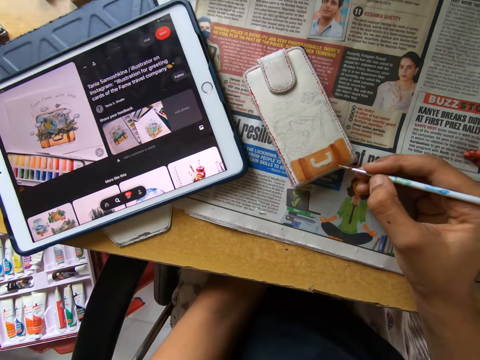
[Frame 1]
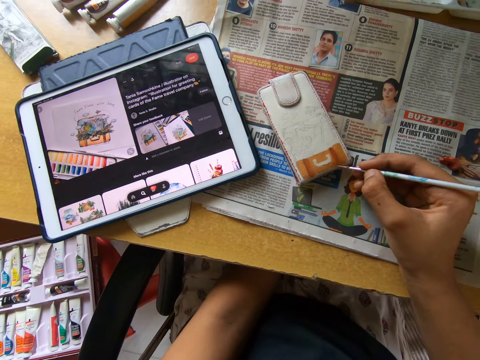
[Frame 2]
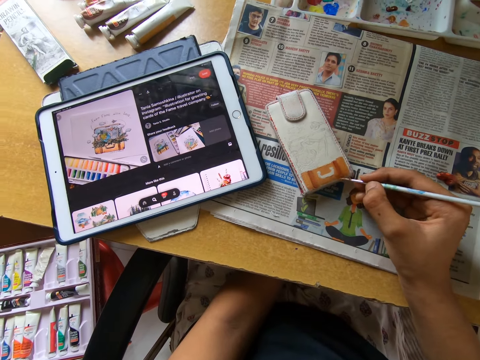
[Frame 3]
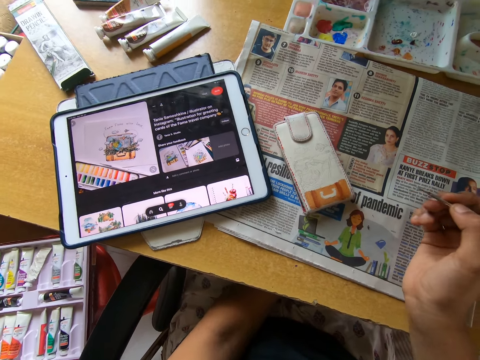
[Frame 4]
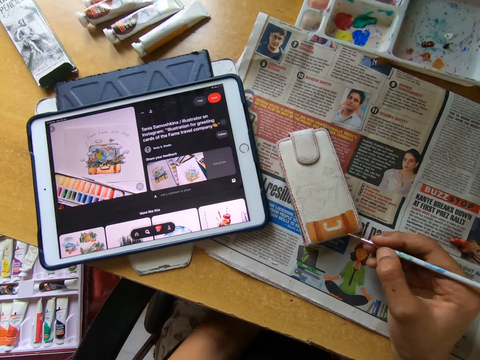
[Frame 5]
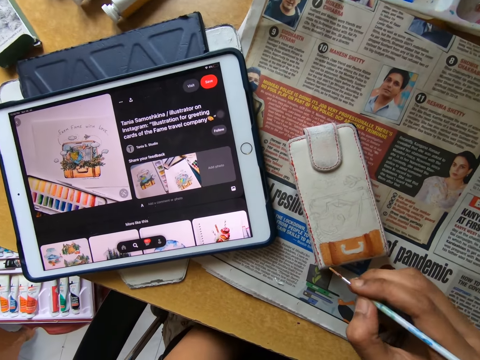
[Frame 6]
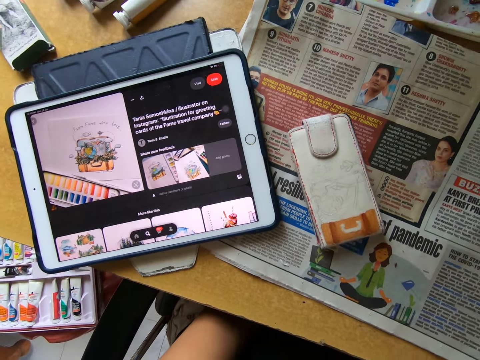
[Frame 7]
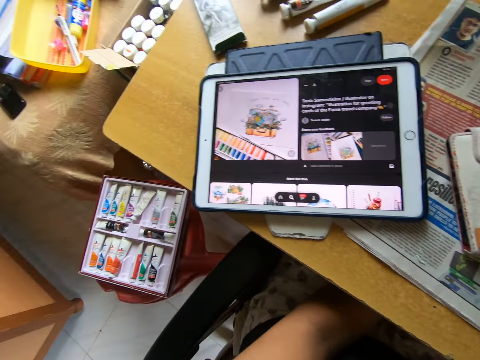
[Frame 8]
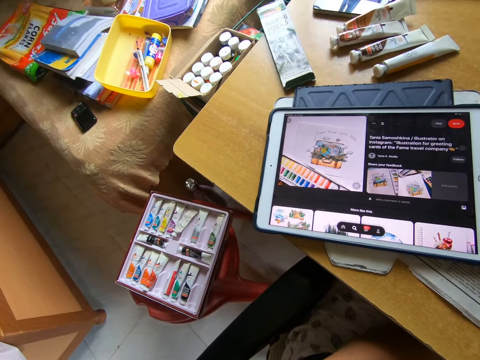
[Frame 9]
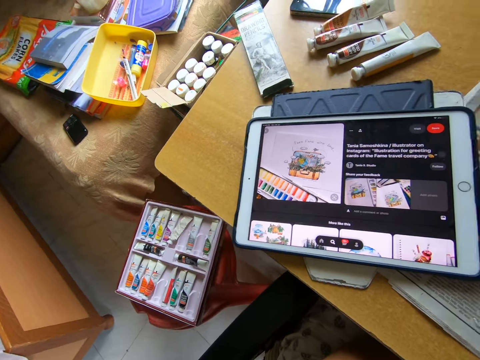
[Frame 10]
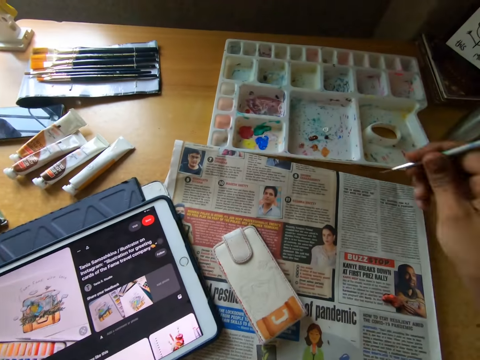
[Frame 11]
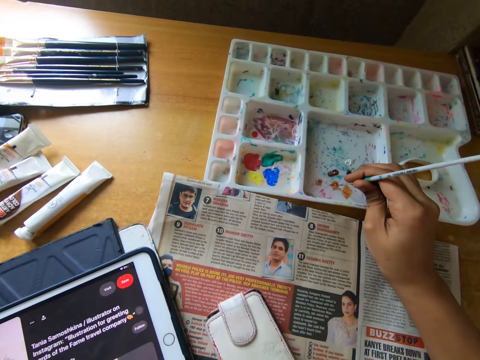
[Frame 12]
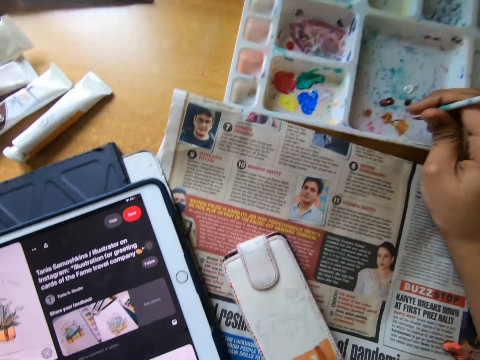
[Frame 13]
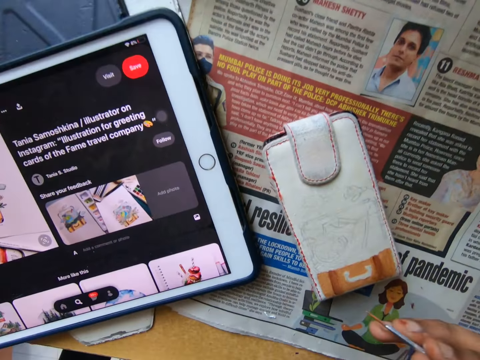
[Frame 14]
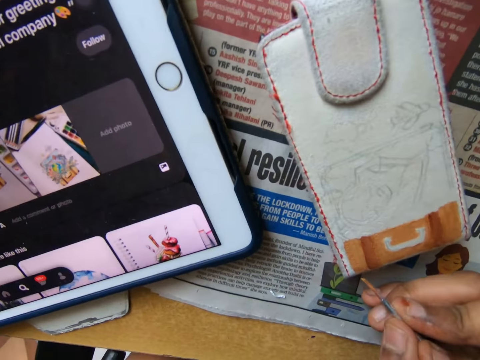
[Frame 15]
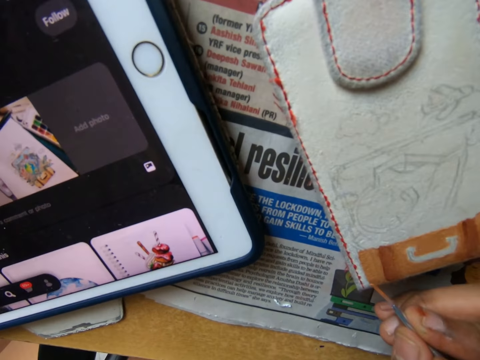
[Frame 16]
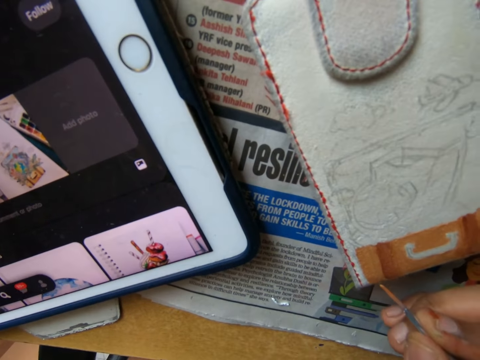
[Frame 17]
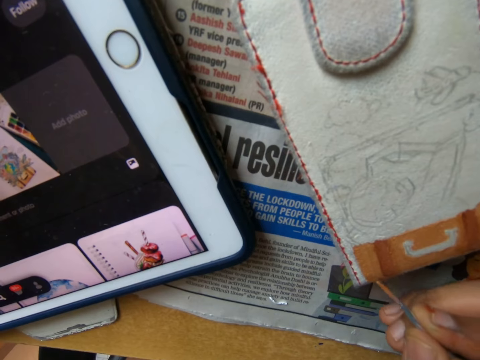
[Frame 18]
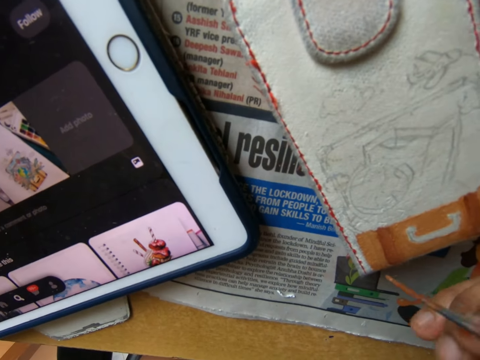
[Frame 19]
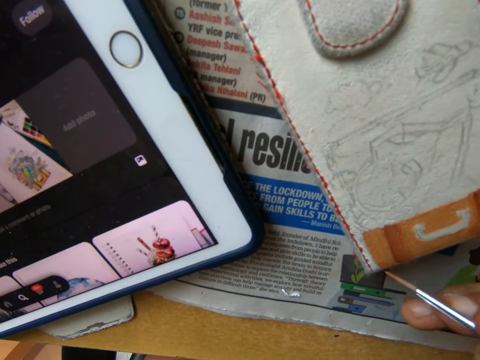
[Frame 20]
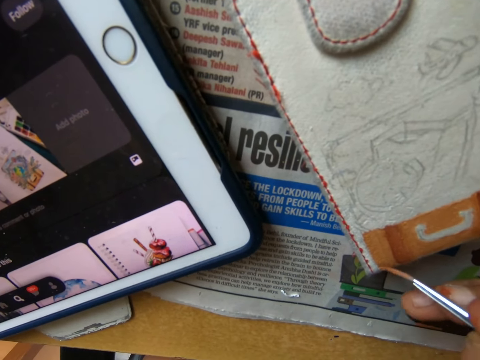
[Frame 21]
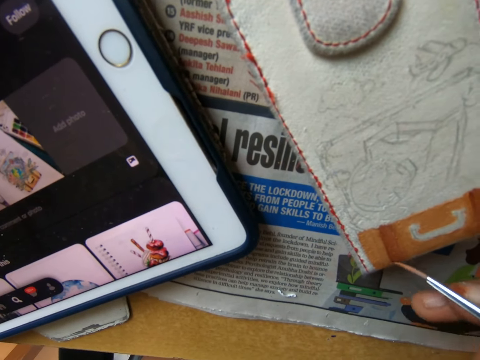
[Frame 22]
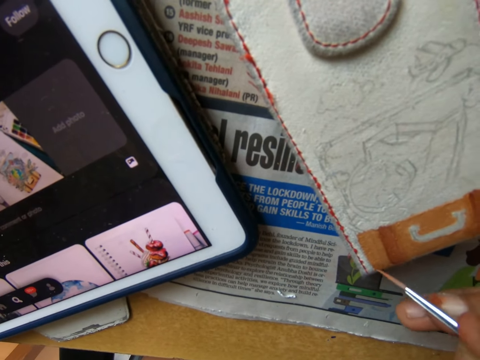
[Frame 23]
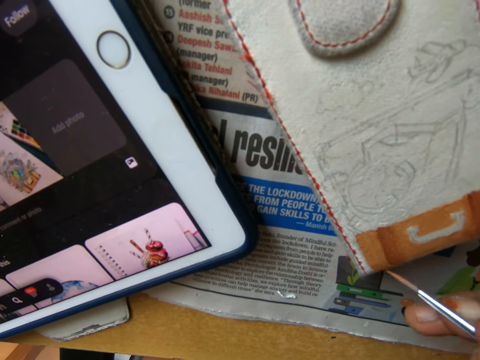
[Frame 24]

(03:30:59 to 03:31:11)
The camera wearer pulls the brush off the wallet. He looks at the tablet. He scoops the paint from the palette on the table with the paintbrush in his right hand. He paints the phone pouch or wallet on the table using the paintbrush in his right hand.

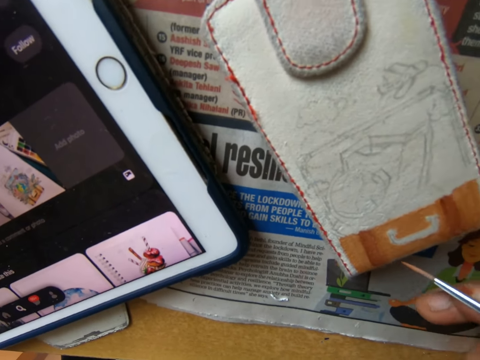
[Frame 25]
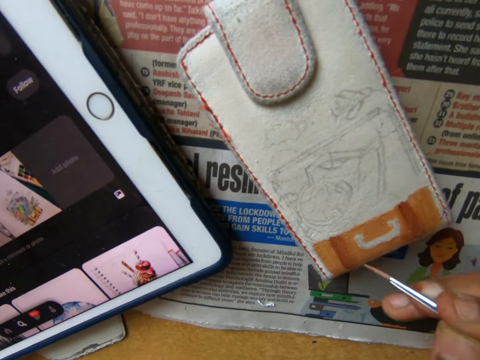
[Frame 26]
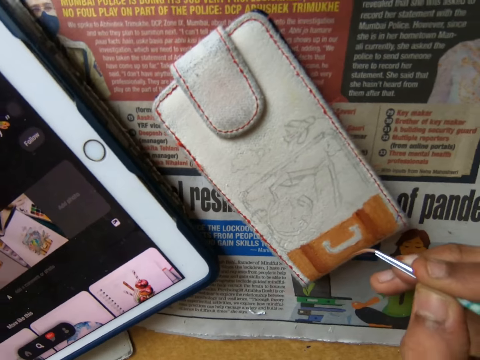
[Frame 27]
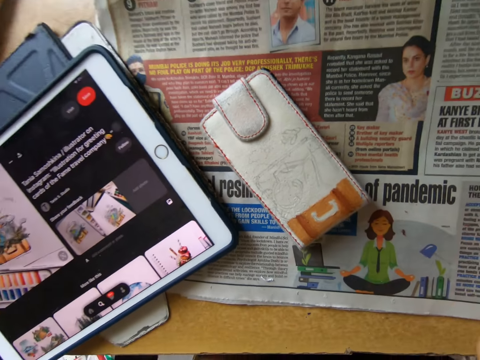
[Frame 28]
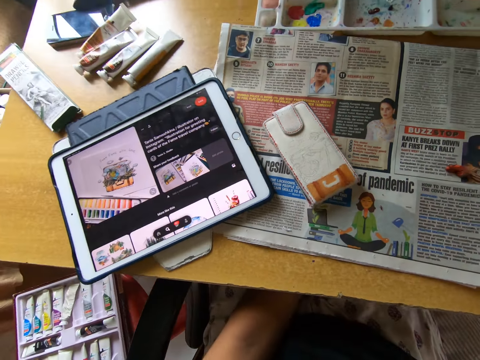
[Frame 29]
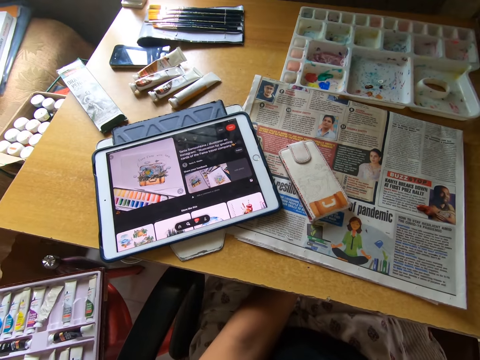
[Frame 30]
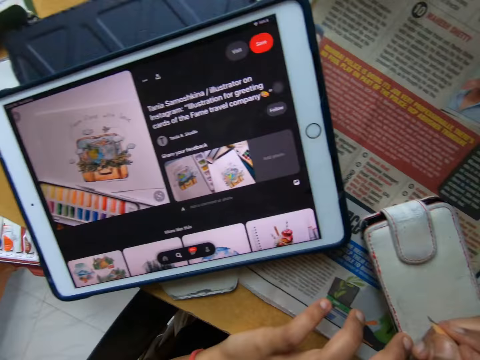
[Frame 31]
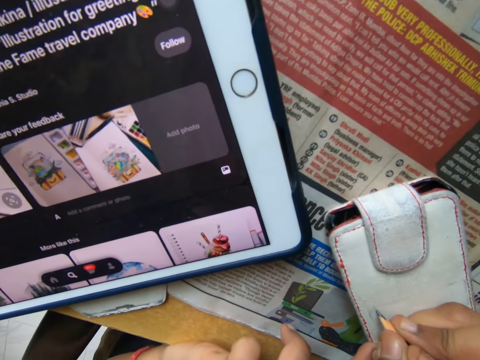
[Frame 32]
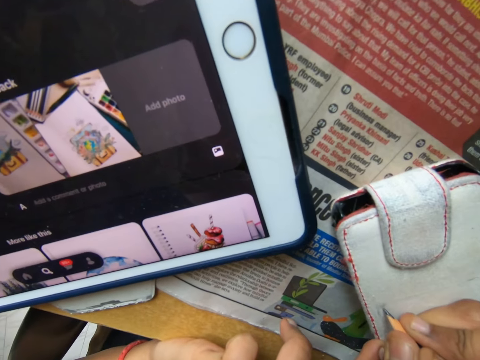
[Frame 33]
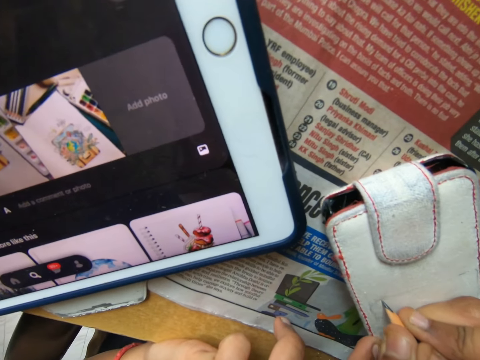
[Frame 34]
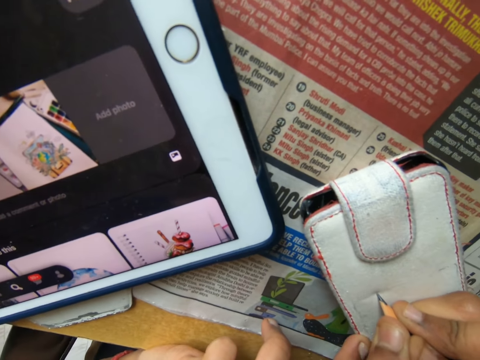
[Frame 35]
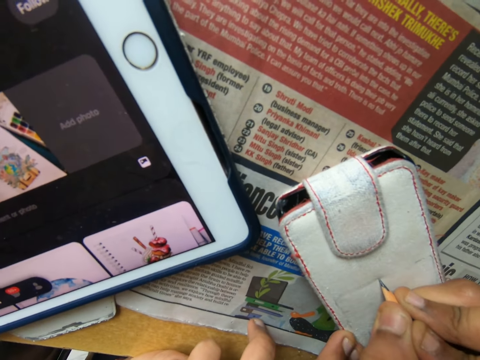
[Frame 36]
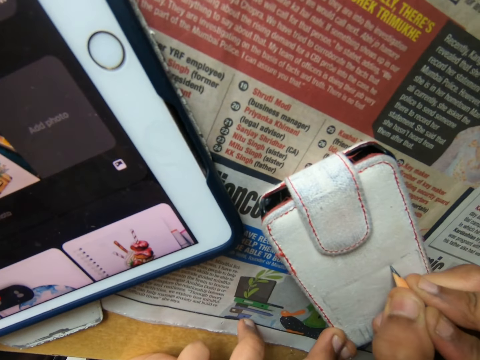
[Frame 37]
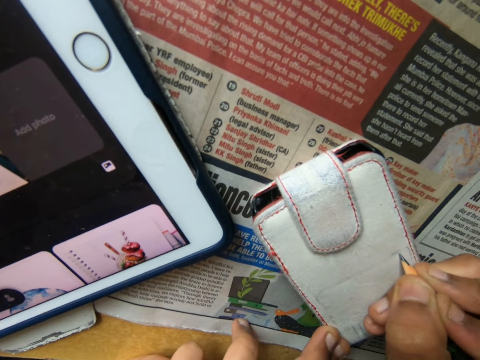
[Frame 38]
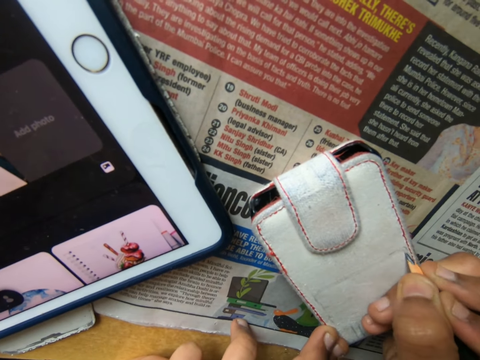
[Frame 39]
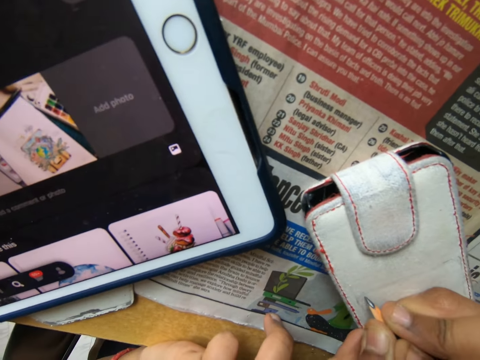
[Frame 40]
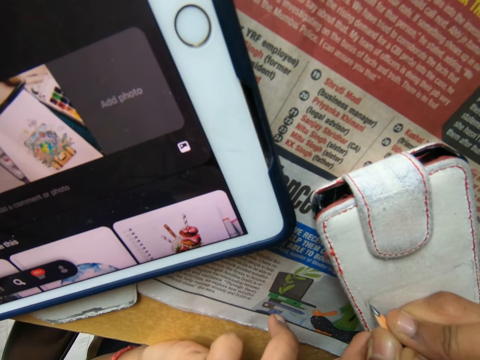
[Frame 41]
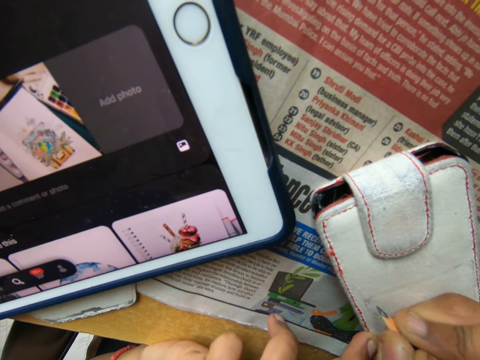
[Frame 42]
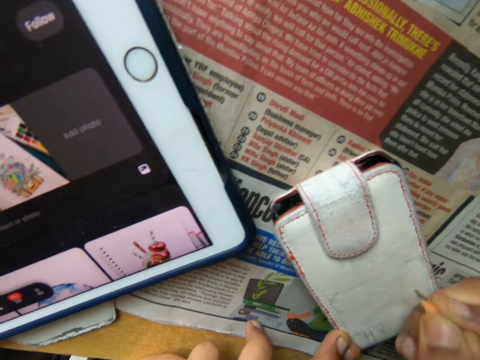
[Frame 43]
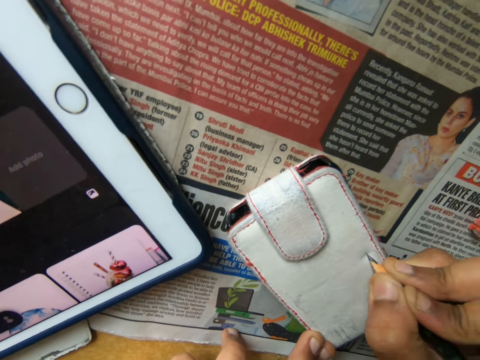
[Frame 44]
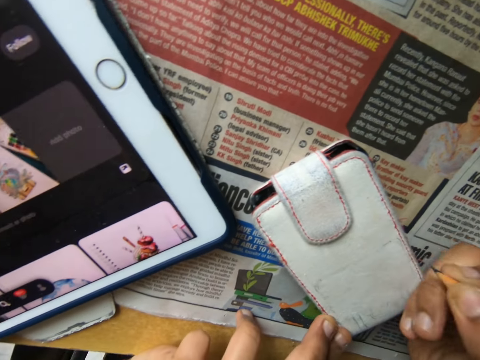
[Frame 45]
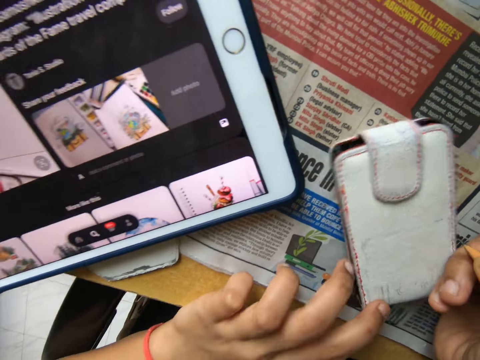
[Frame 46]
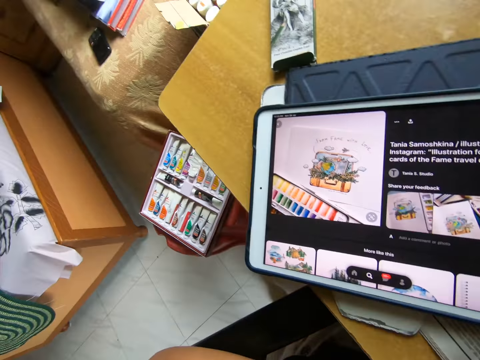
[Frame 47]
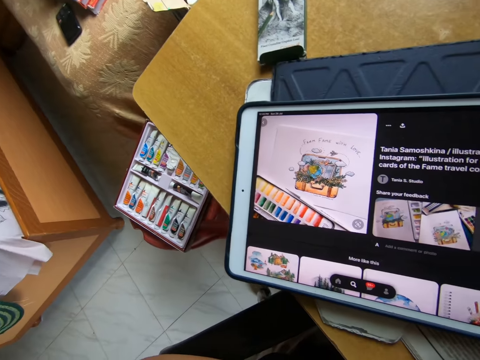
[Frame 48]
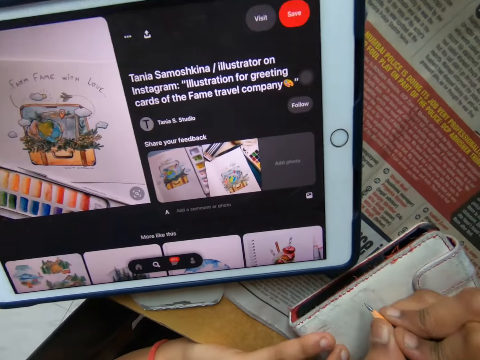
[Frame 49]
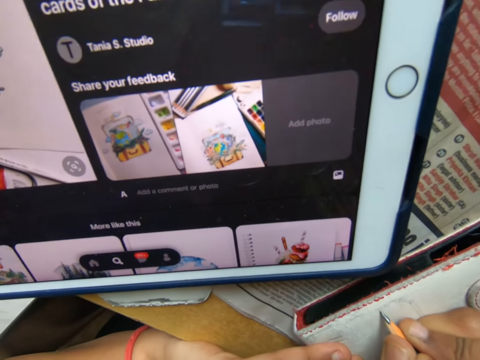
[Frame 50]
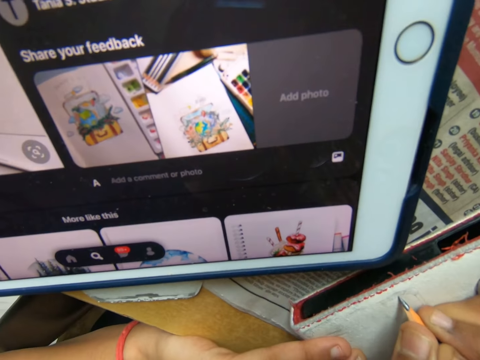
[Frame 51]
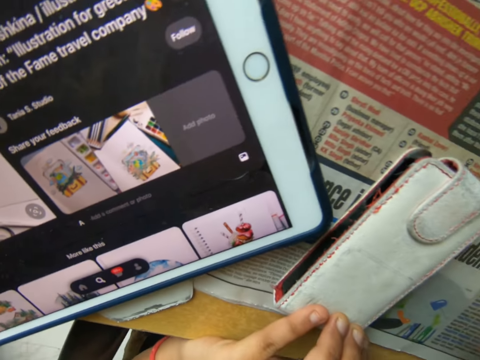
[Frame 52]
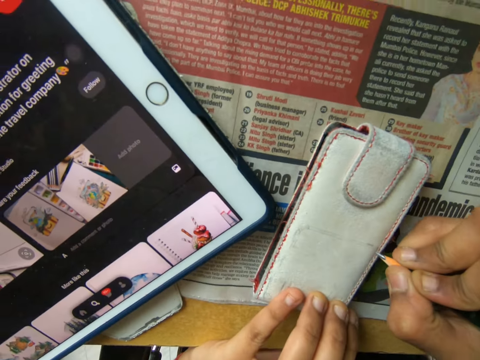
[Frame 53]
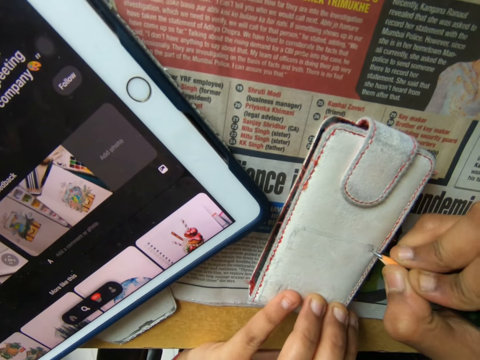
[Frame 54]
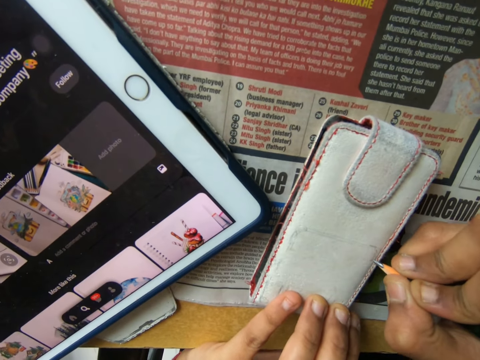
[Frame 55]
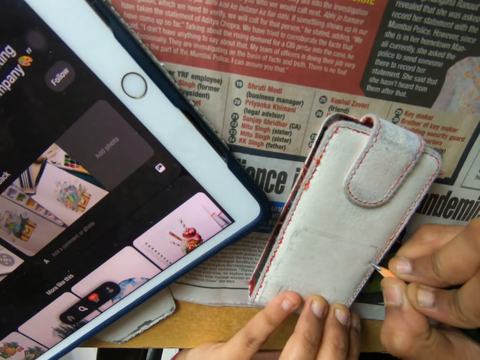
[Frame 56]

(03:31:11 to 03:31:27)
The camera wearer pulls the brush off the wallet. He picks up a pencil from the table with his right hand. He drops the paintbrush in his right hand on the table. He draws an image from the tablet on the table on the phone pouch or wallet on the table with the pencil in his right hand. He holds down the phone pouch on the table with his left hand. He turns the phone pouch around on the table using his left hand. He looks at the tablet. He draws an image from the tablet on the table on the phone pouch on the table with the pencil in his right hand.
